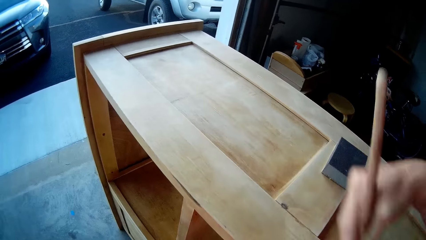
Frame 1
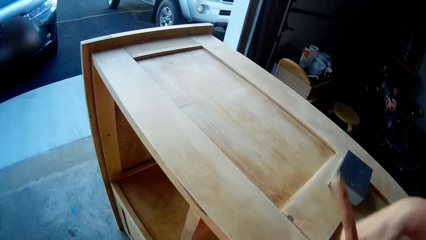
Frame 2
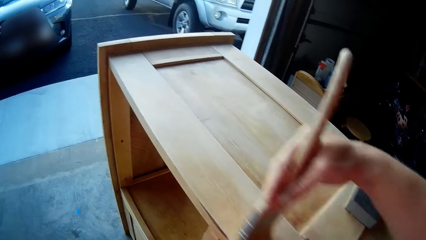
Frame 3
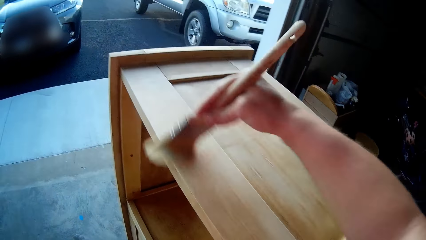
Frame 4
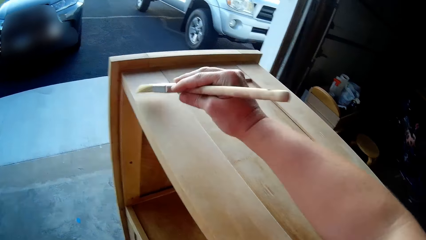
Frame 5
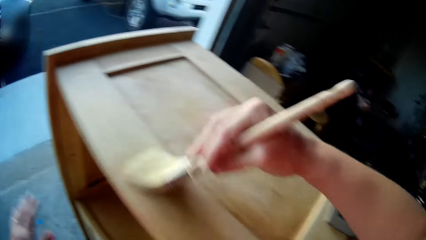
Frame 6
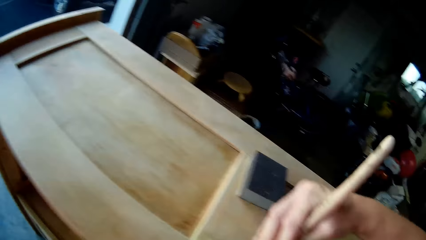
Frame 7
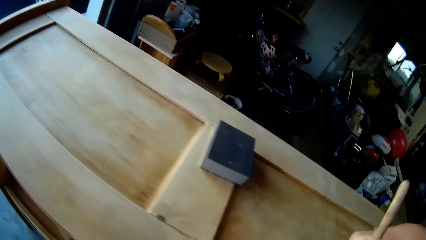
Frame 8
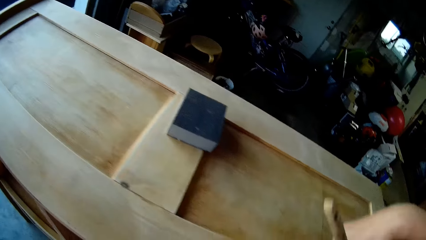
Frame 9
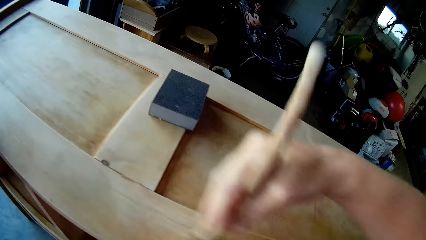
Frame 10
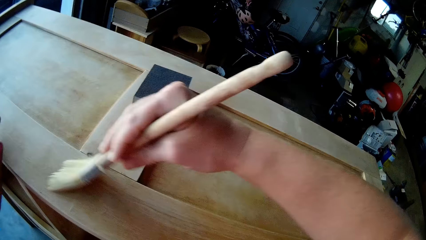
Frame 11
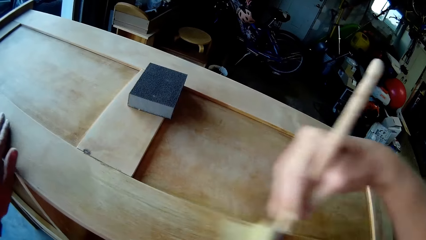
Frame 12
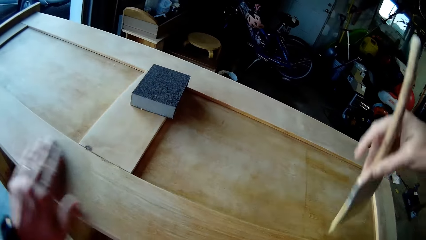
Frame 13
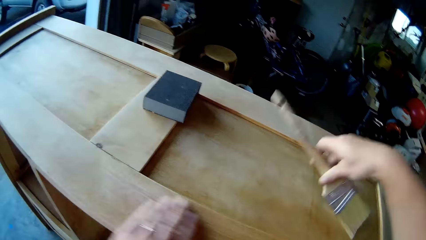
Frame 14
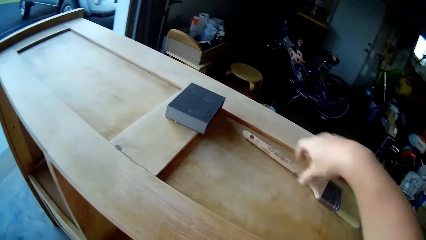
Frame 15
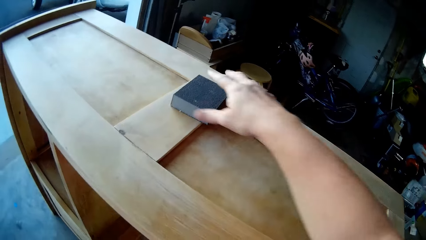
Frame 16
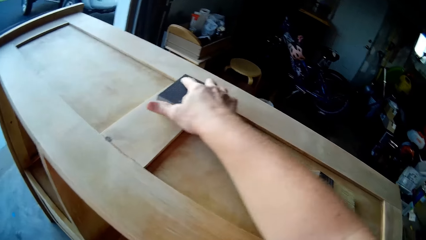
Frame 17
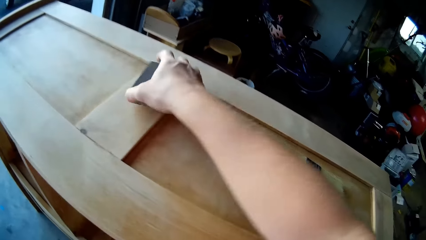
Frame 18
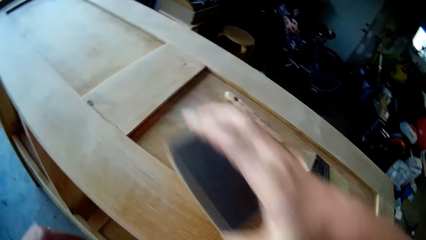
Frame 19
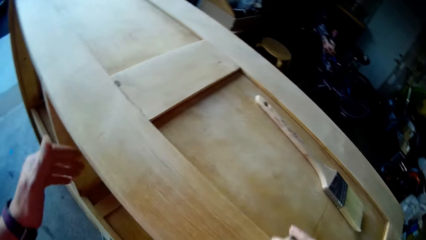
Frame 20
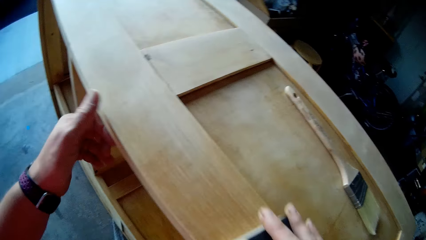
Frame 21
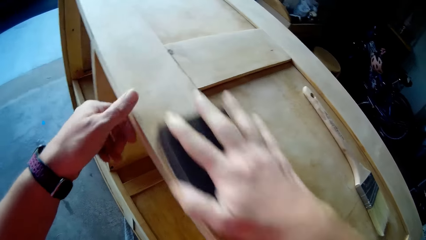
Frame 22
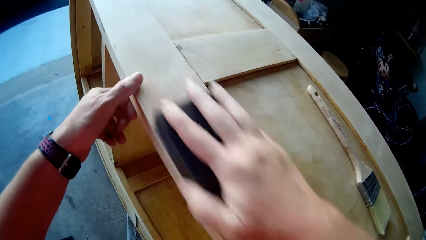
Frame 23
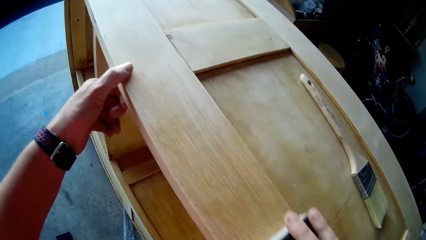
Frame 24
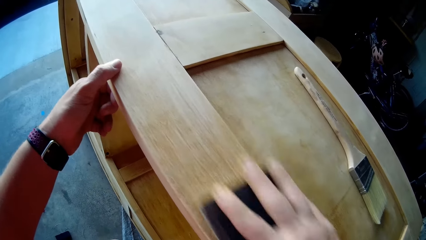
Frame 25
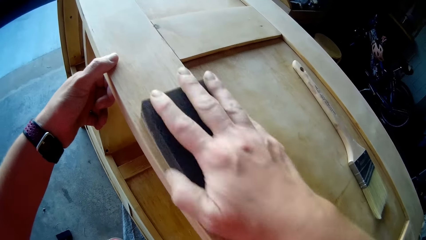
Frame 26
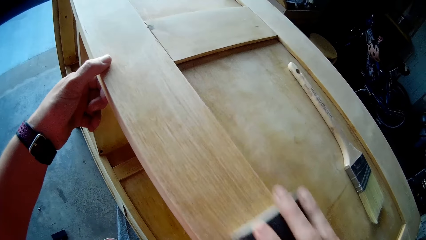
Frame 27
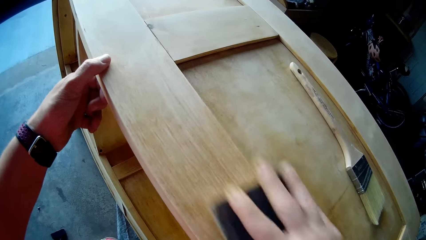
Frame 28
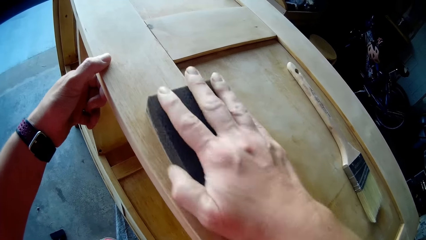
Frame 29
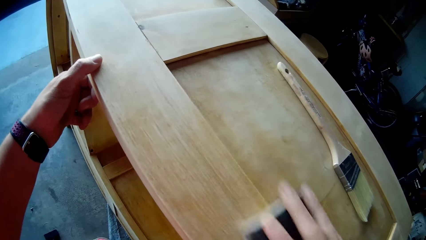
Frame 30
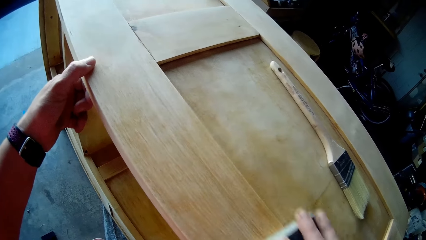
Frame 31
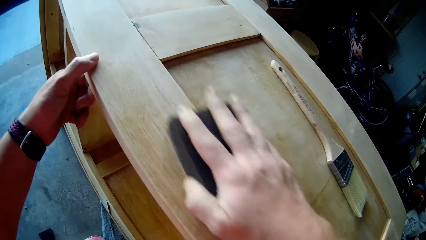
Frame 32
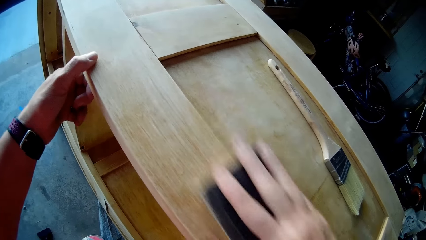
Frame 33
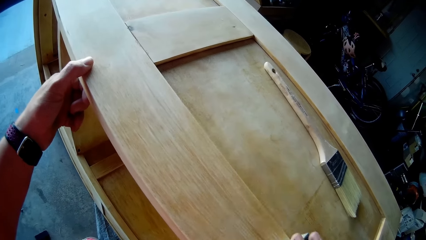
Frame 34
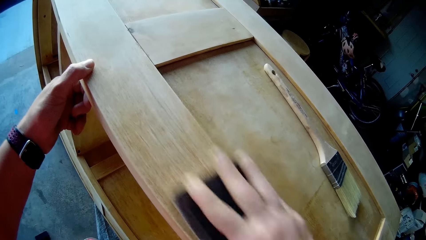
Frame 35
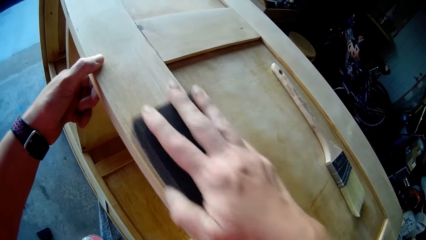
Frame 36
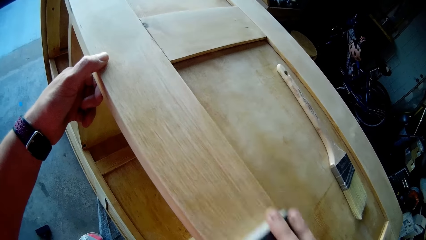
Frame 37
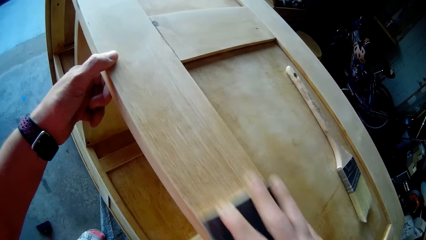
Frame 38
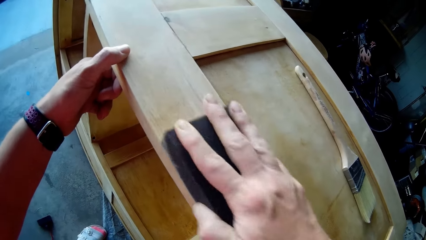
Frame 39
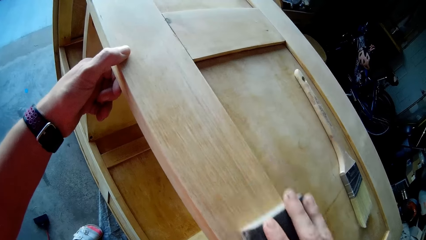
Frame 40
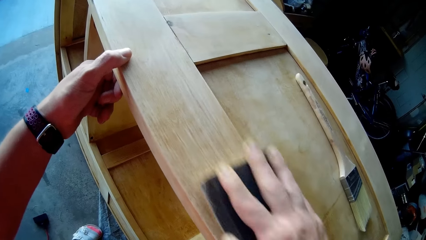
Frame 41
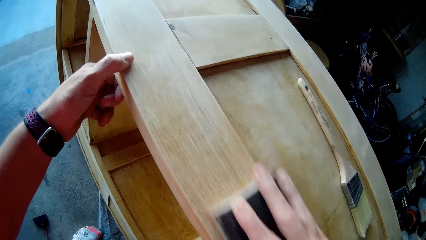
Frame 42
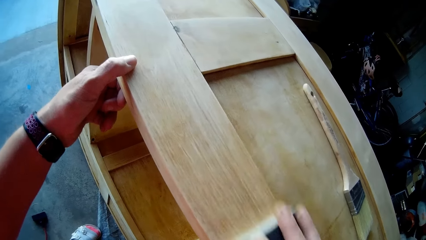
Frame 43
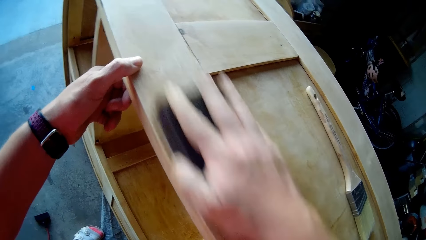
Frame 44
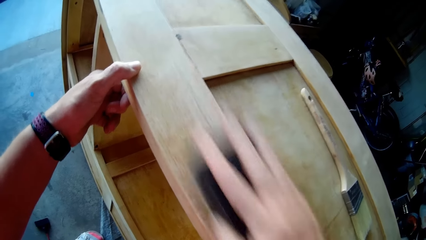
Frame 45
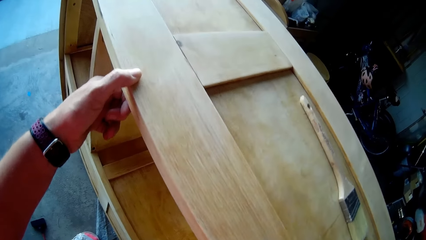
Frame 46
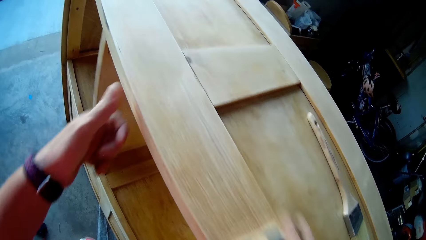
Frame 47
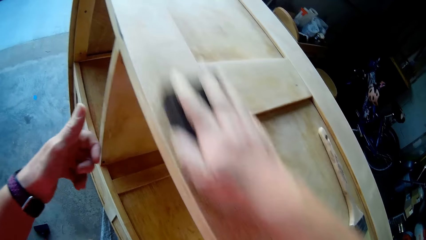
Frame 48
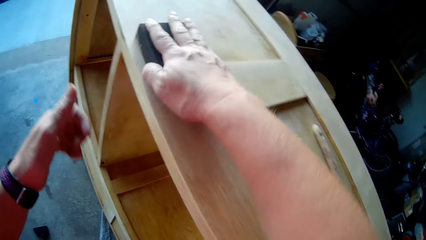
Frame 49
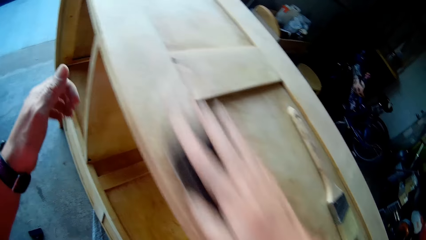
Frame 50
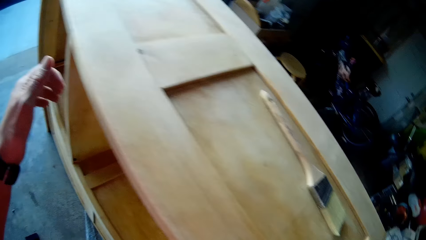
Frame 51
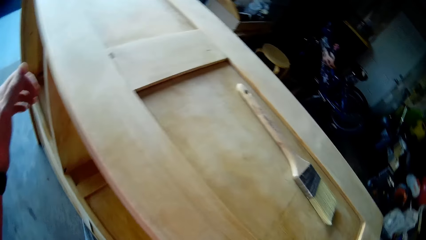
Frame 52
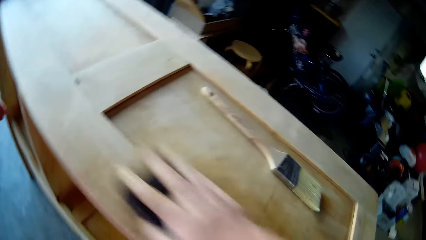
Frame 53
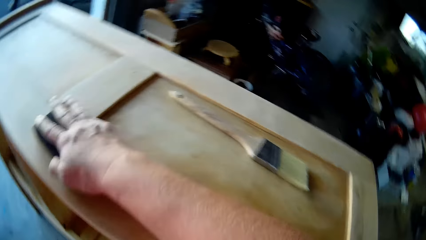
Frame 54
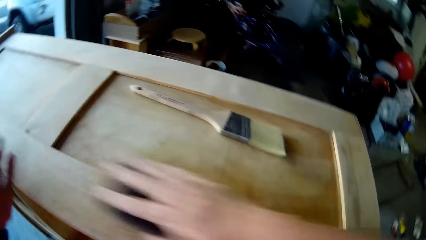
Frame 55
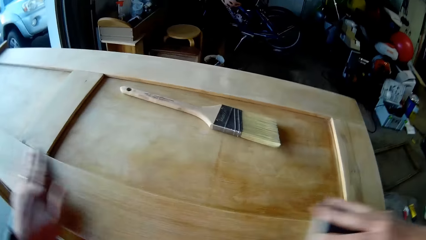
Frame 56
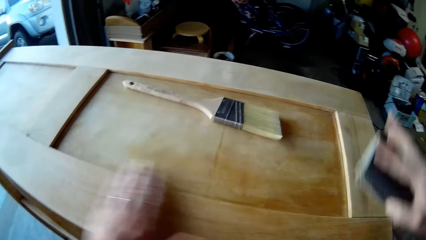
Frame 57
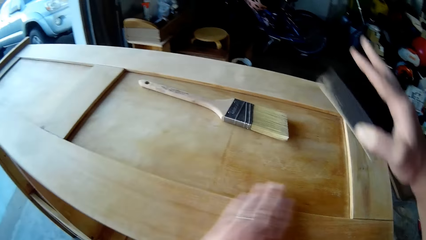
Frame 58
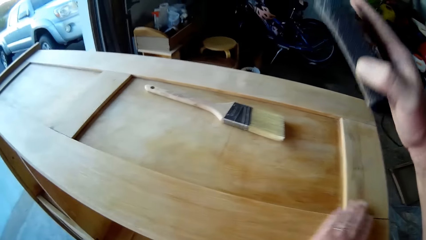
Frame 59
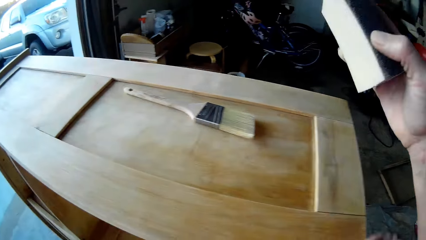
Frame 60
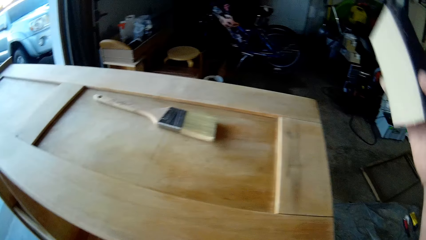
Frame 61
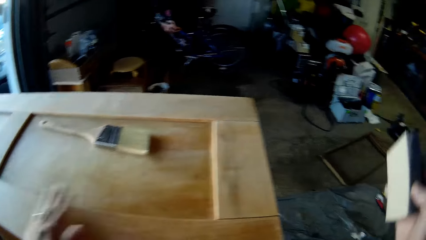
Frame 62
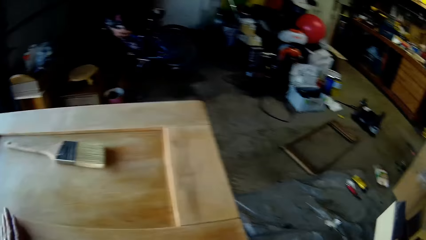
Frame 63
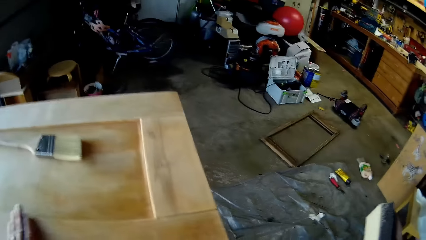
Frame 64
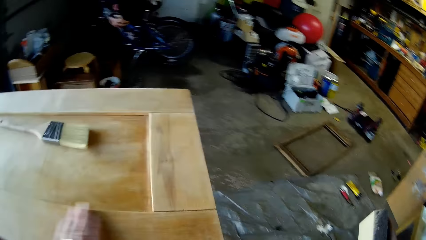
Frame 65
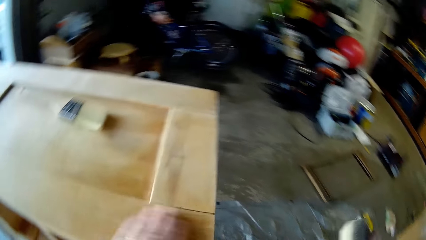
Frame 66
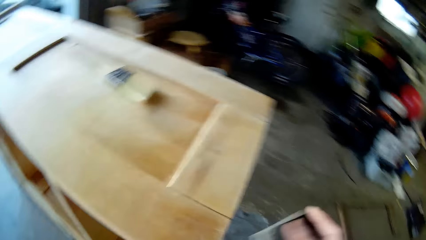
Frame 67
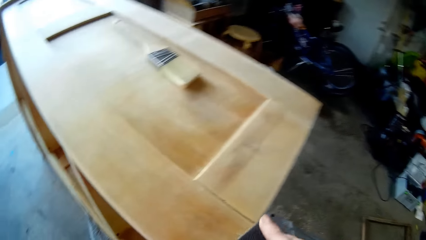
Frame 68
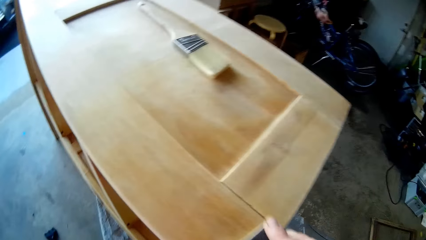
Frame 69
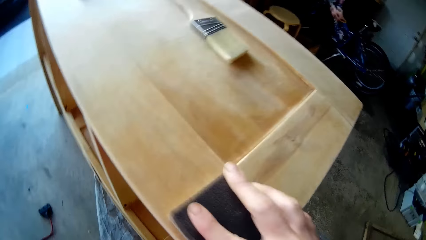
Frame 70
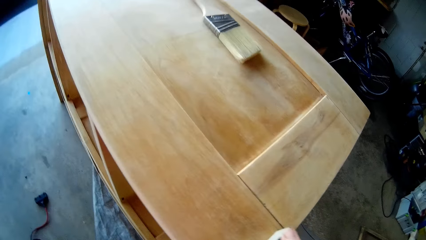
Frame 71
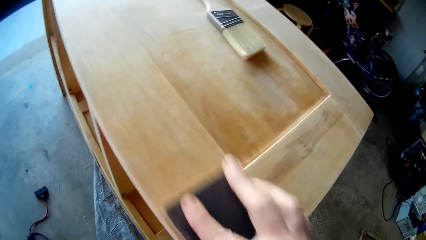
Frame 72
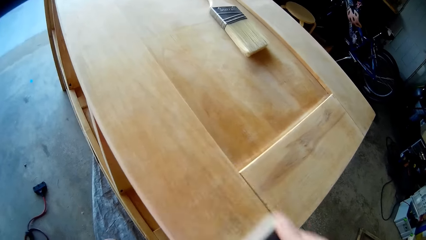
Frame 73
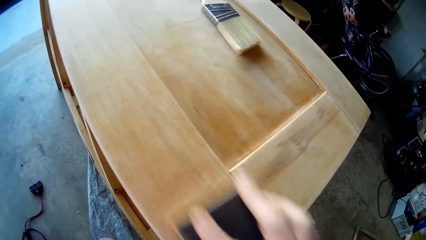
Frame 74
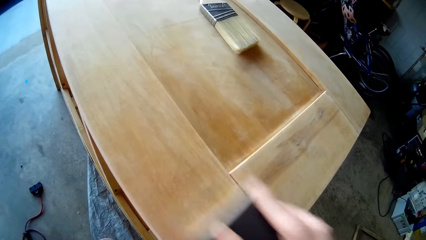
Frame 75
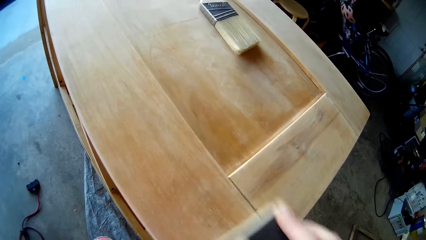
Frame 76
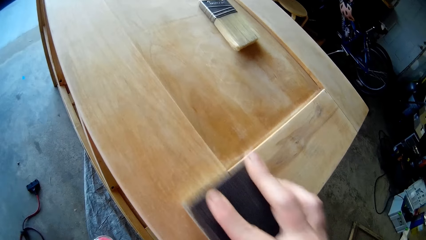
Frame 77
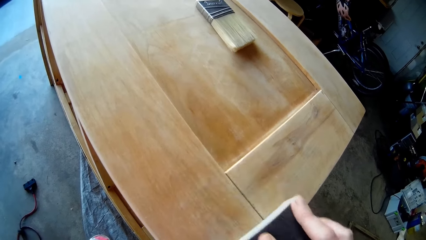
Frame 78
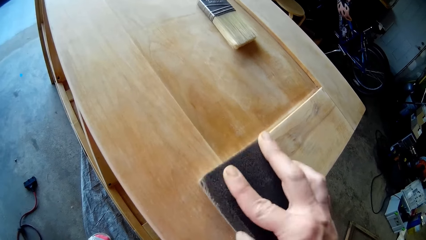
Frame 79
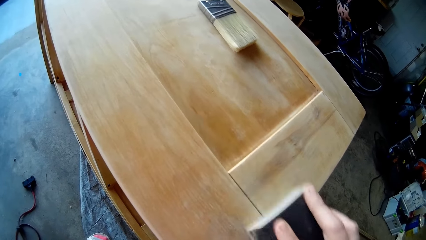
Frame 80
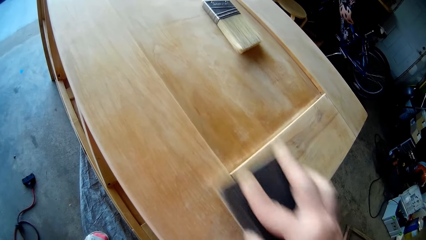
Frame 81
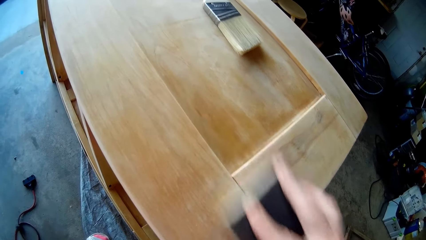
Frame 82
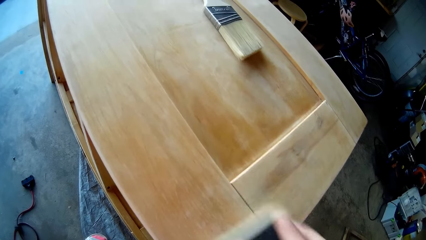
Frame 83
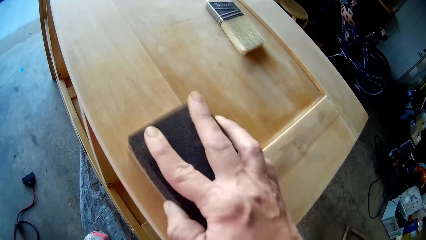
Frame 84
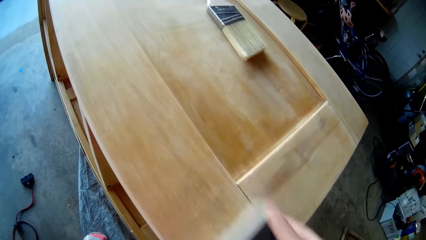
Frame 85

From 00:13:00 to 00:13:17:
The camera wearer smoothens a wood with his hand. He picks up a sandpaper. He smoothens the wood with the sandpaper. He smoothens the wood with his hand. He smoothens the wood with the sandpaper.
